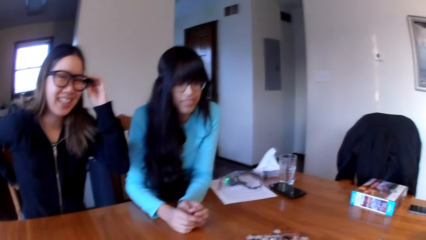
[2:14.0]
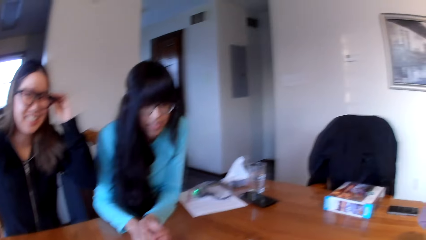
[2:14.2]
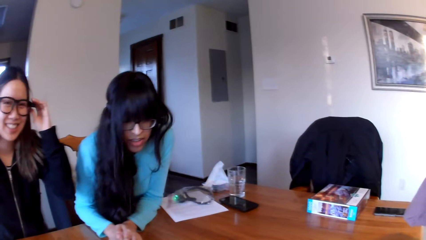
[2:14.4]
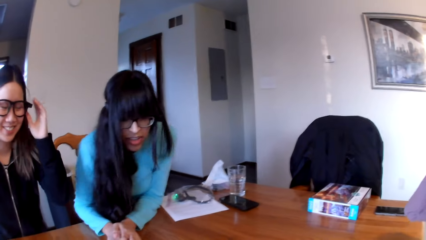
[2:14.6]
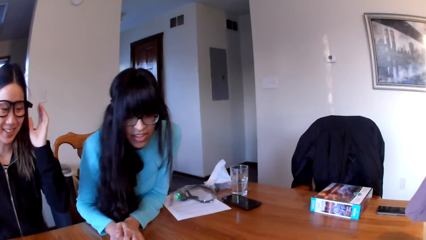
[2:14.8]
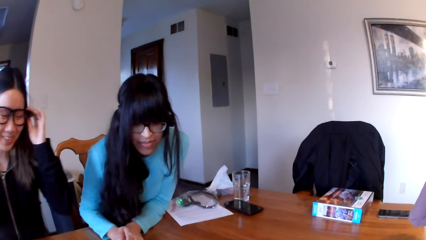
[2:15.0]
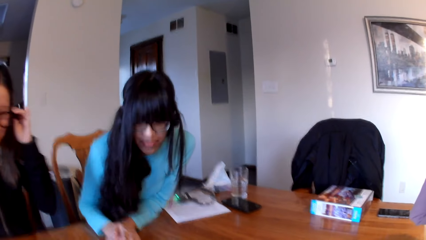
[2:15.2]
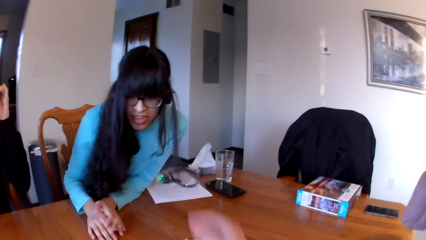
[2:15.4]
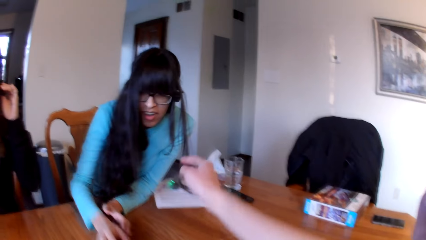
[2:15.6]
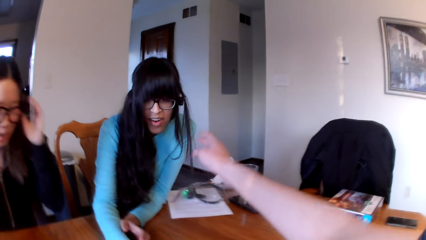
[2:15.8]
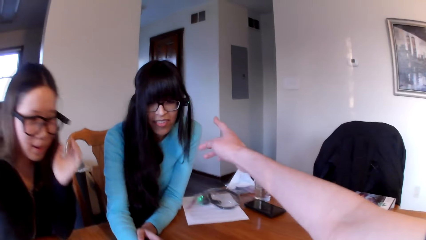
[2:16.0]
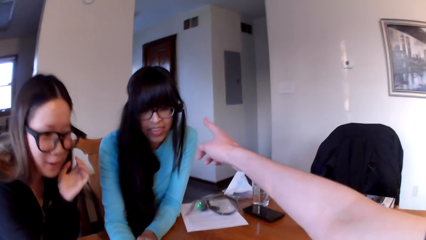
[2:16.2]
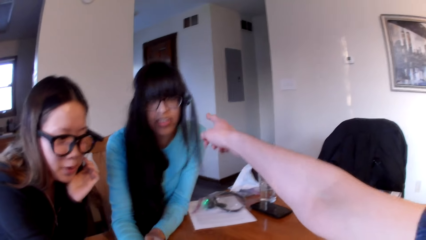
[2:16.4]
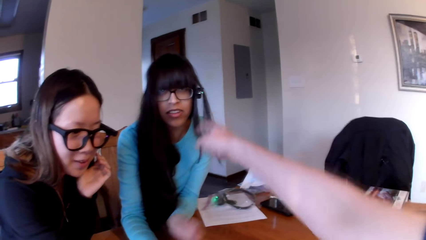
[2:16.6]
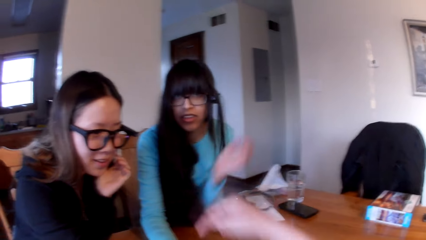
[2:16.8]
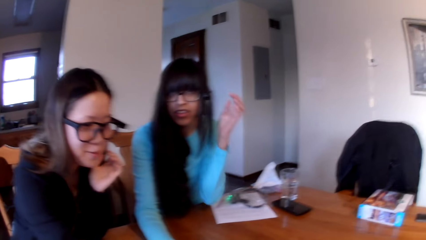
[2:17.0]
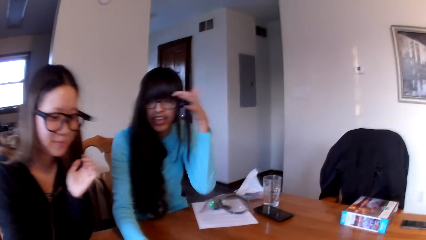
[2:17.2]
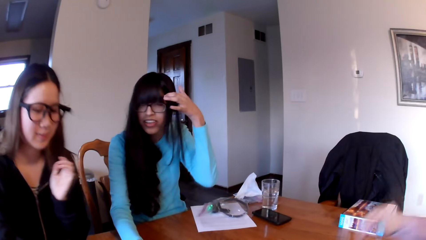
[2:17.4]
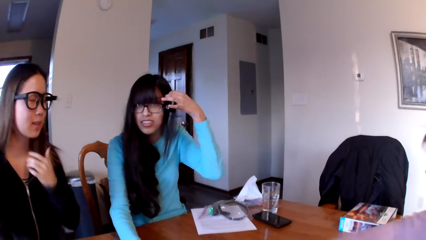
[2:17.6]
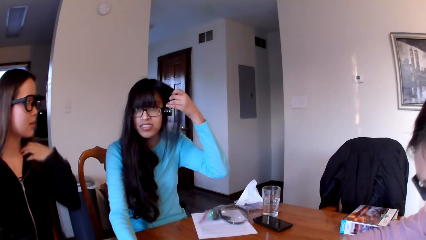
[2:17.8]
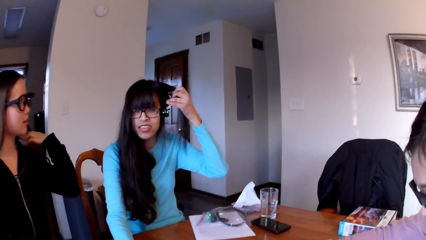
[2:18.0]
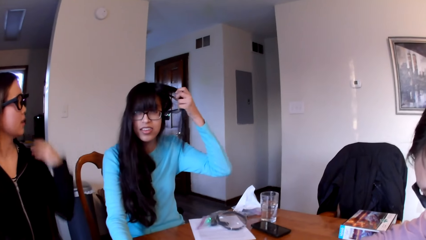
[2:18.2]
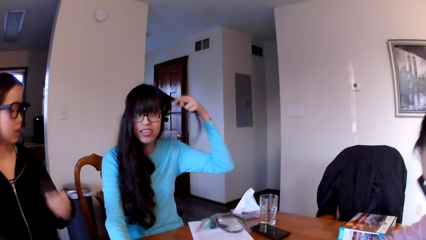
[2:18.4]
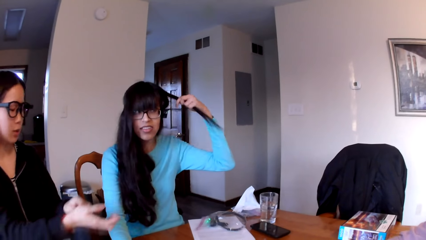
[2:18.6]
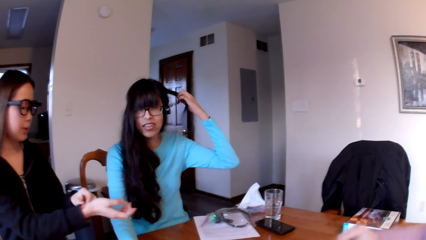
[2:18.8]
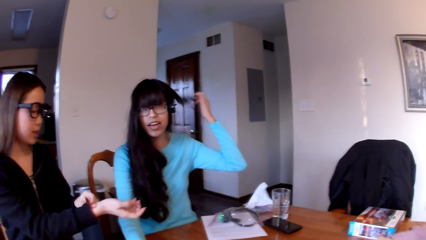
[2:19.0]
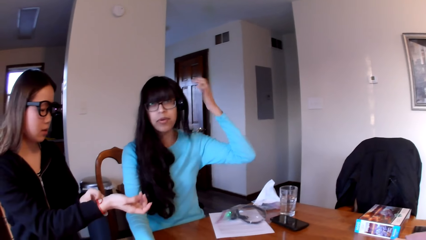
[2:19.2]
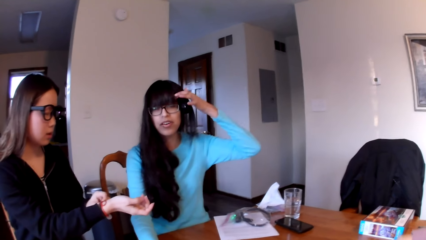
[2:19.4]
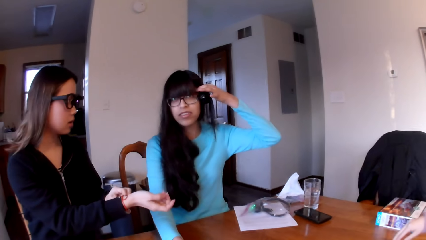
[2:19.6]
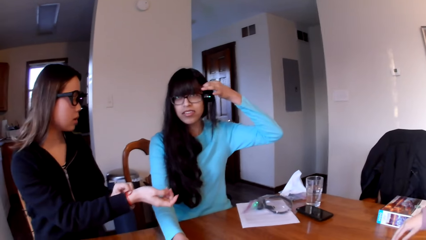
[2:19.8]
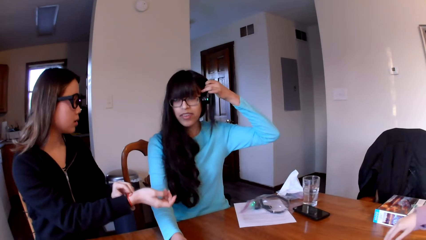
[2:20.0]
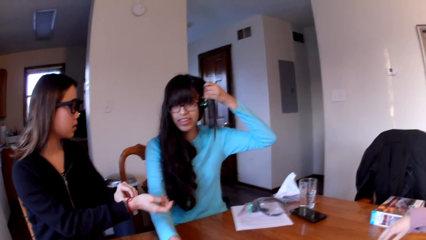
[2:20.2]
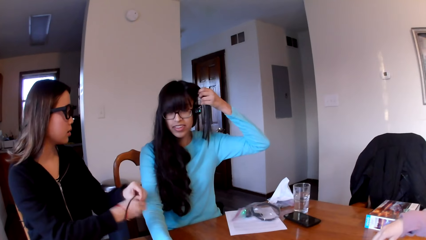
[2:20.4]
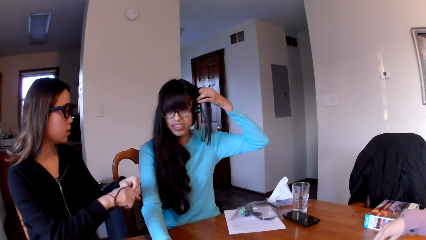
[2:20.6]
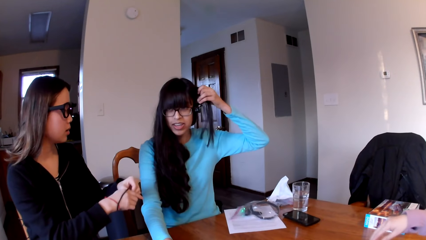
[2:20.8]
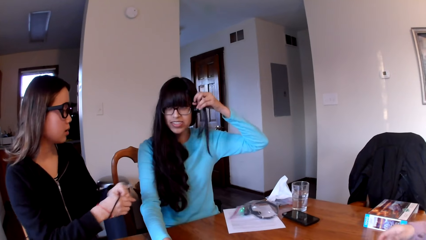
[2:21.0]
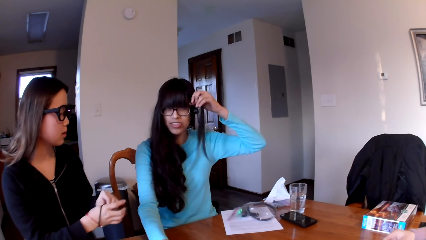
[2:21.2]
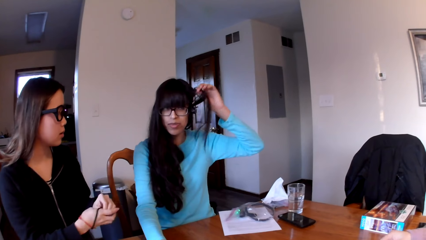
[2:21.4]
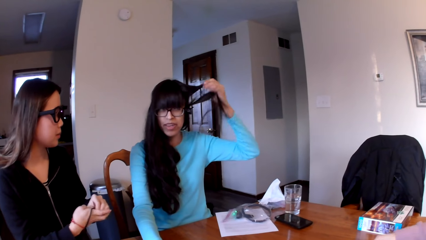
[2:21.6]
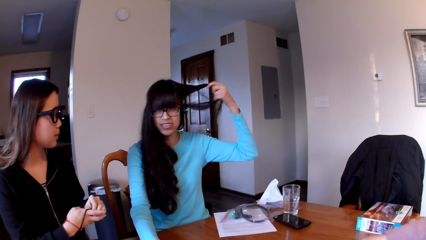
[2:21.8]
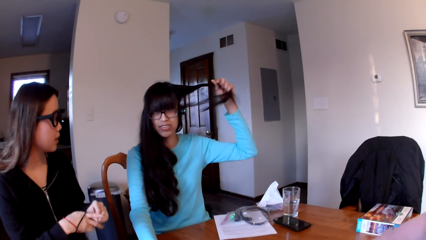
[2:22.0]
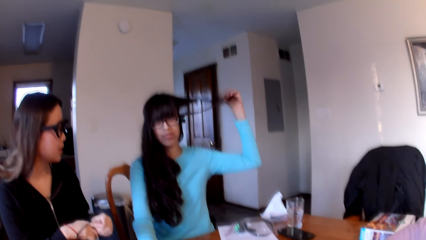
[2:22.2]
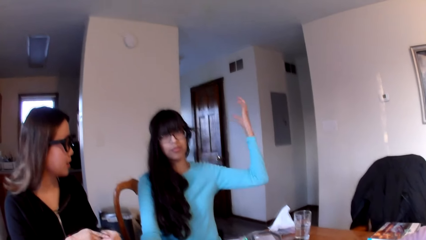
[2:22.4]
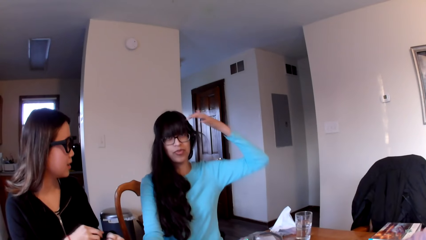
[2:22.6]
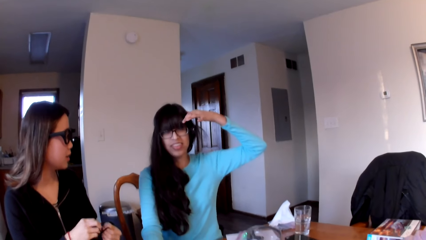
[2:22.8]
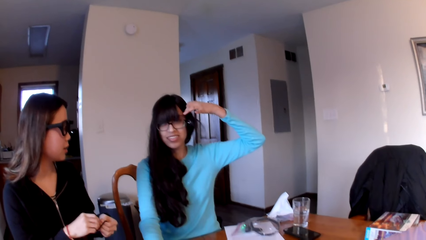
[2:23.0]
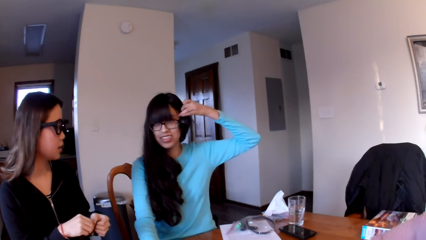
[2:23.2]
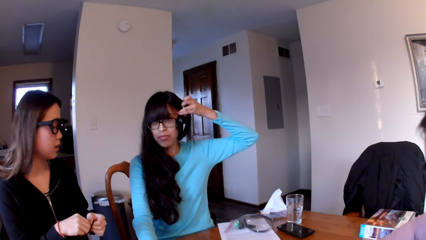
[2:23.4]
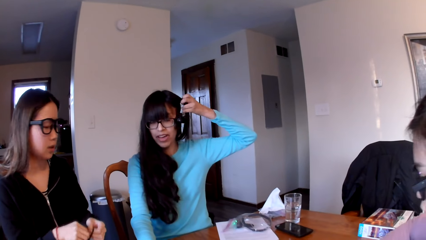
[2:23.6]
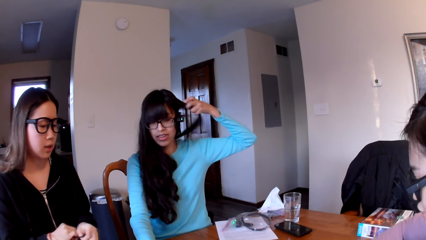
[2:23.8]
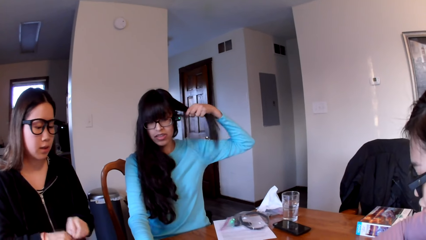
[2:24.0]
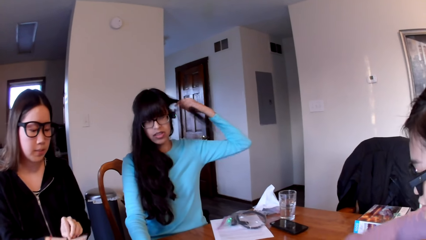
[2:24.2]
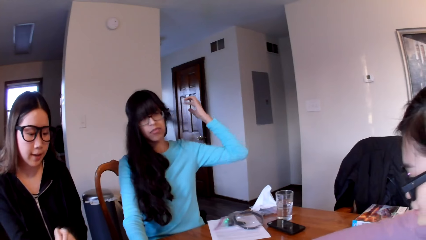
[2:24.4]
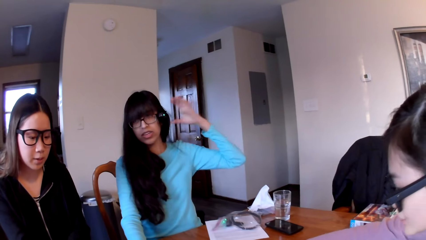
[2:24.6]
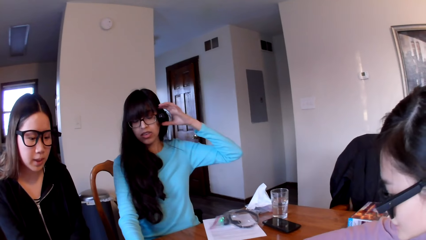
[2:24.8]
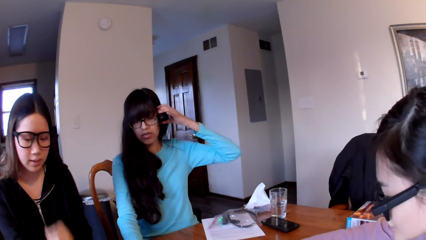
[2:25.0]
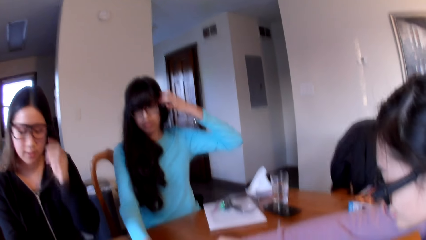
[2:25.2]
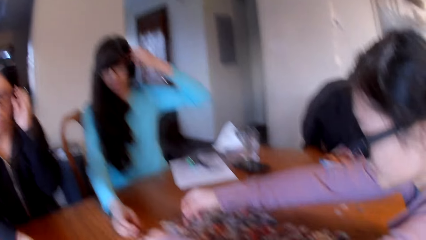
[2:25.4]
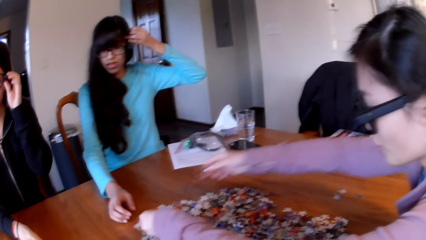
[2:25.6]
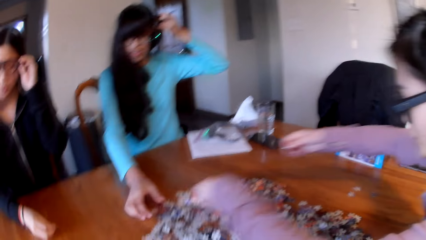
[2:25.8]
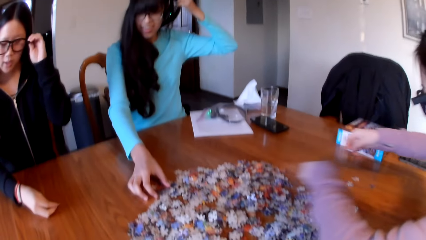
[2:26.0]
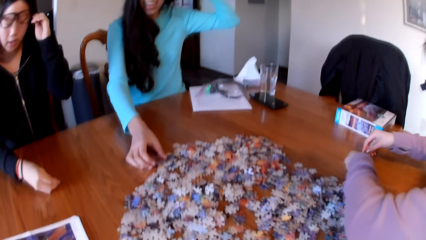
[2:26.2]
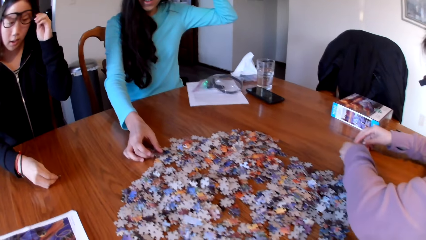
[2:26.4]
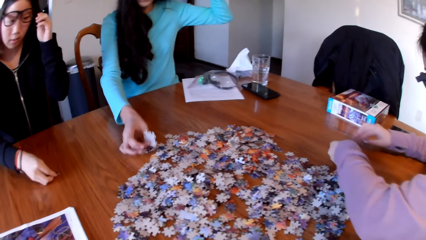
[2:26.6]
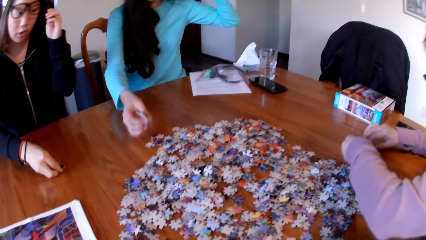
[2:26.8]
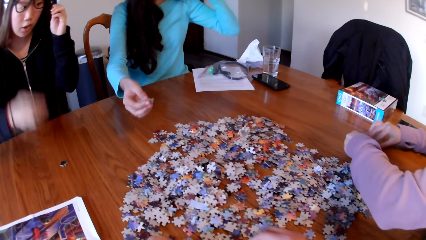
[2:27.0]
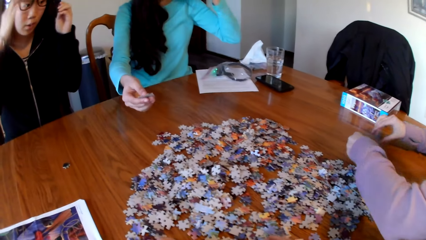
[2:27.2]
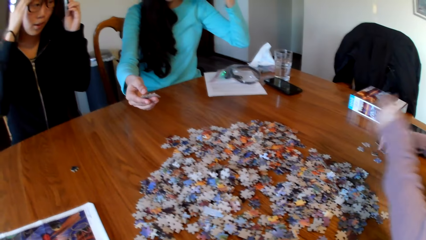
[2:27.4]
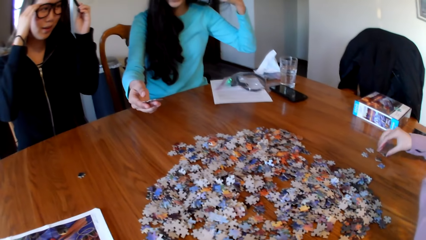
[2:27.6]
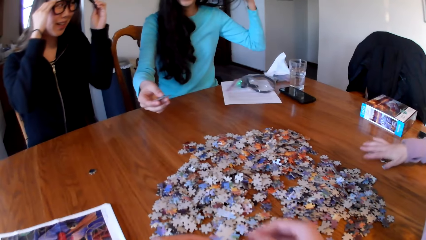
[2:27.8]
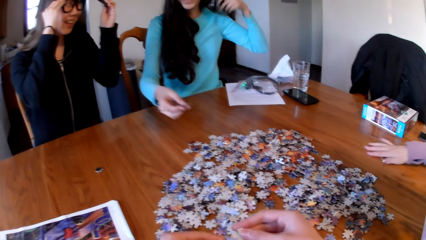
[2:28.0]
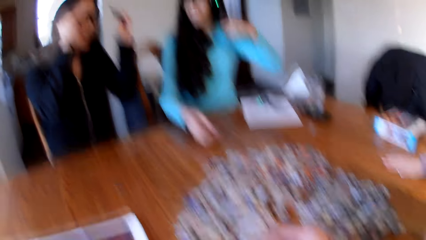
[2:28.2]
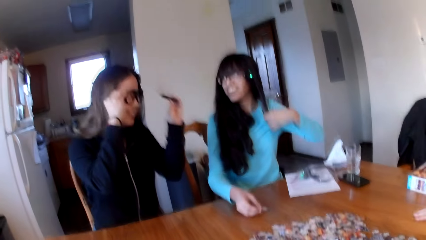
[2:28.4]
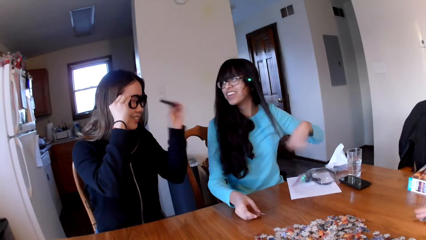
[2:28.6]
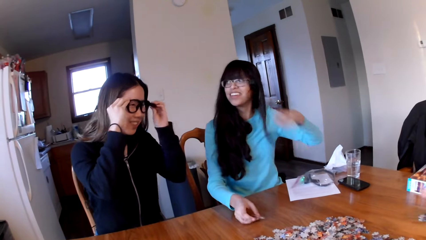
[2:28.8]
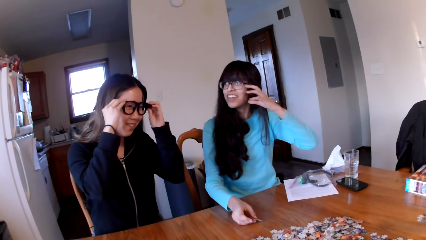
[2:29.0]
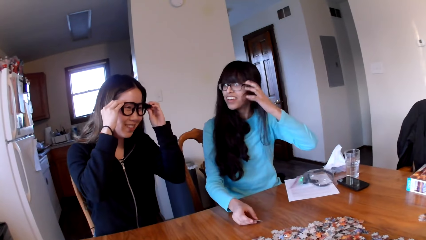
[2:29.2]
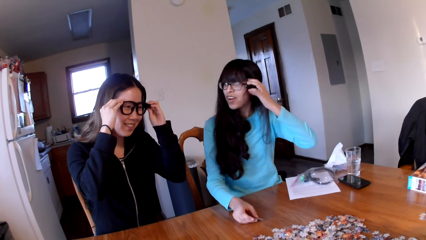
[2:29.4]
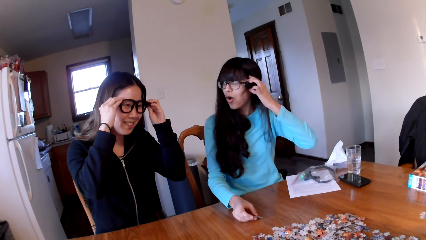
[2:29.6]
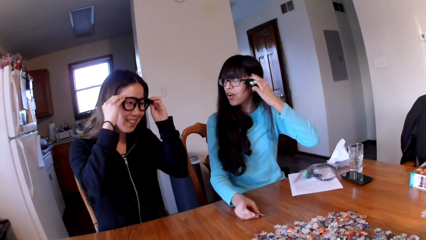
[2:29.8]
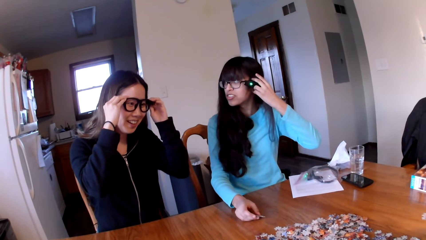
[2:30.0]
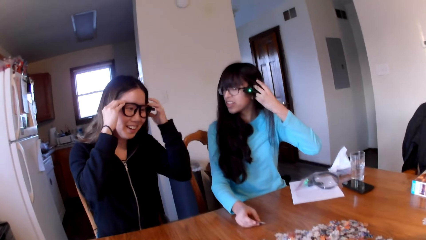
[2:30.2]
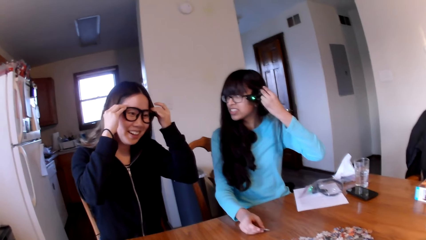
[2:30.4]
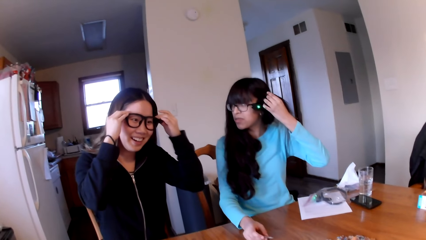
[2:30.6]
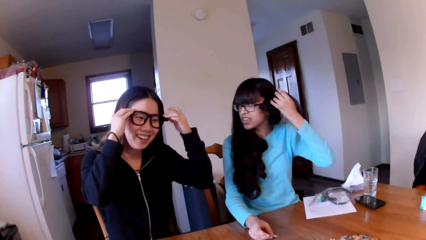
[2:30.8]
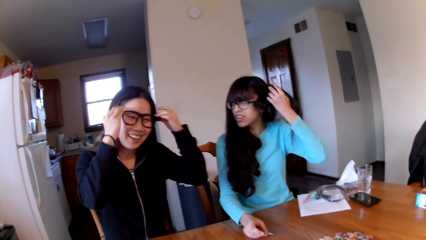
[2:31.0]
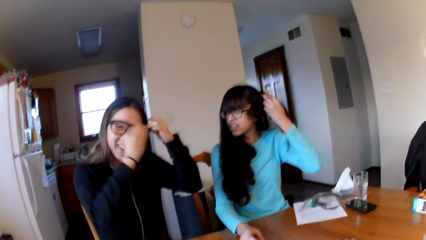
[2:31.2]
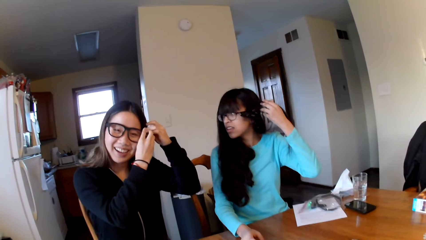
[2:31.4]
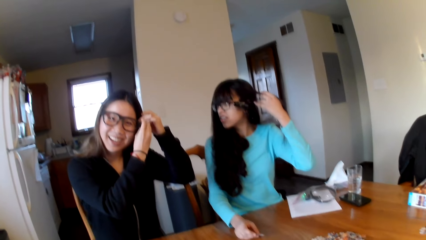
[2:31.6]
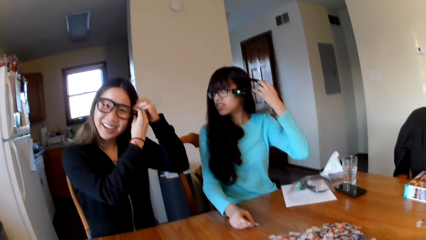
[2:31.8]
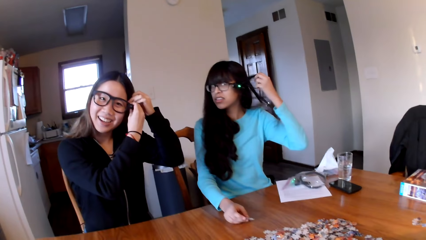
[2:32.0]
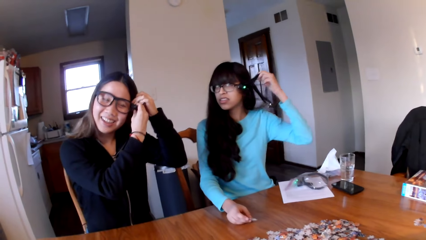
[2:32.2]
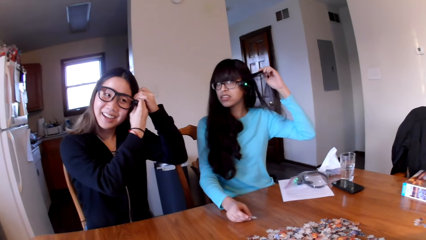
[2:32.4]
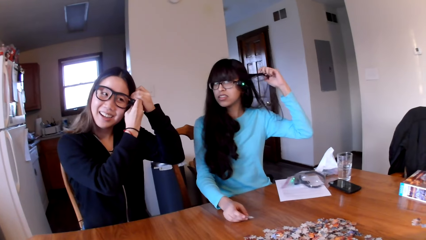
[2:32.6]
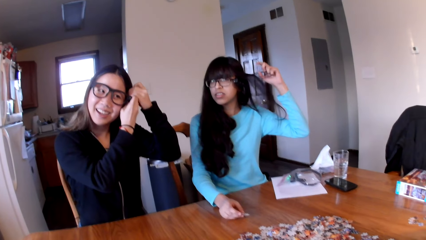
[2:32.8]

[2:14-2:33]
A woman makes her hair. Another woman looks for puzzle pieces. A lady picks the piece of puzzle.
